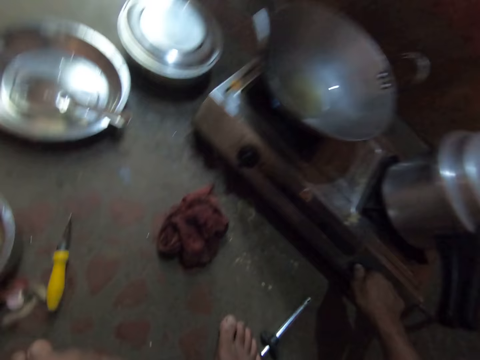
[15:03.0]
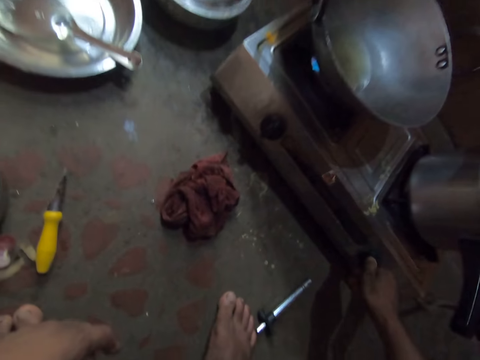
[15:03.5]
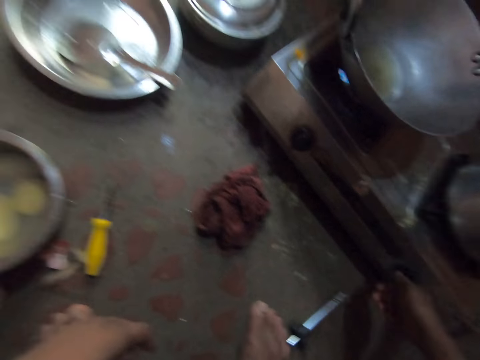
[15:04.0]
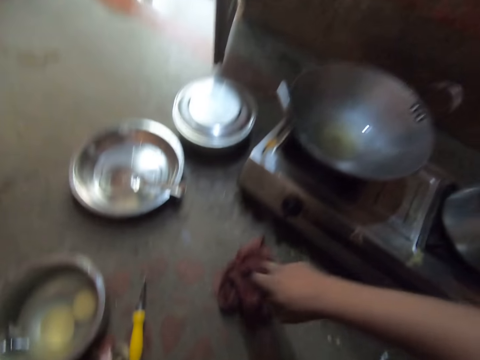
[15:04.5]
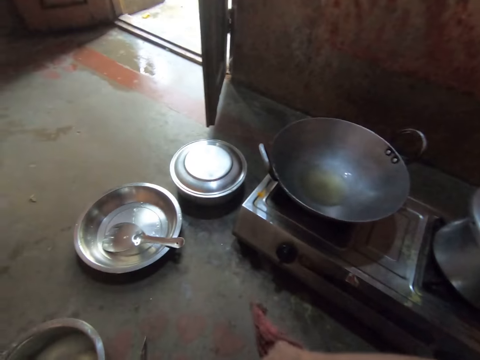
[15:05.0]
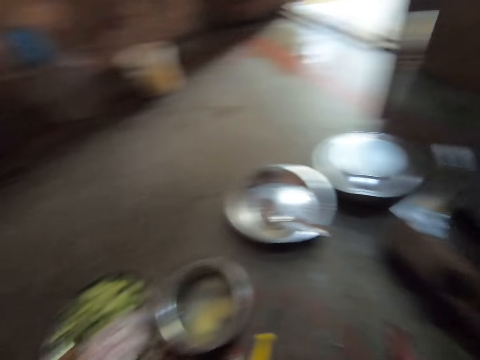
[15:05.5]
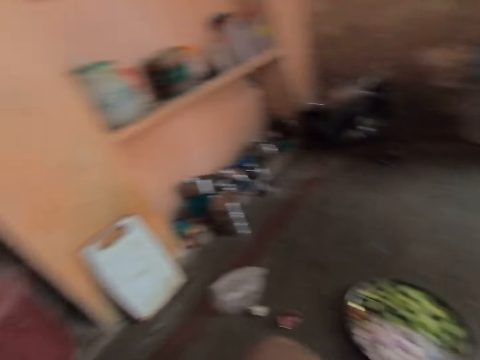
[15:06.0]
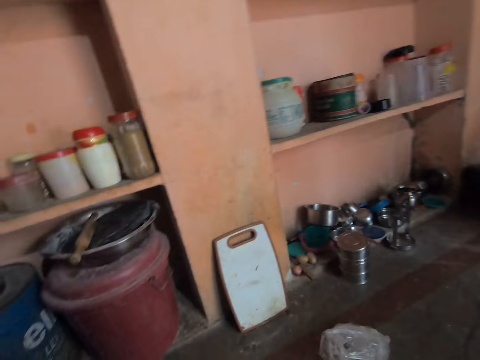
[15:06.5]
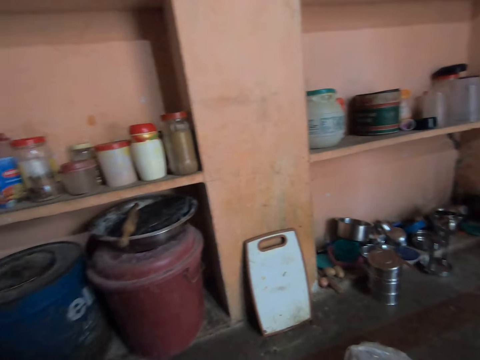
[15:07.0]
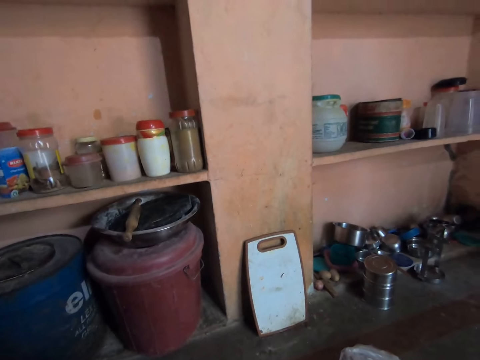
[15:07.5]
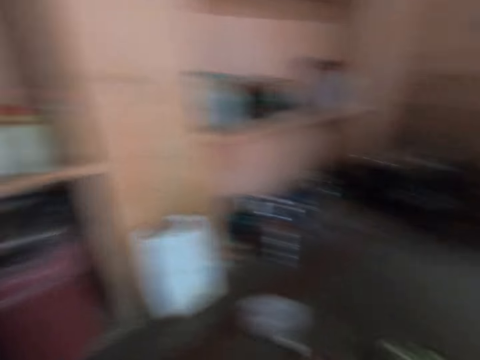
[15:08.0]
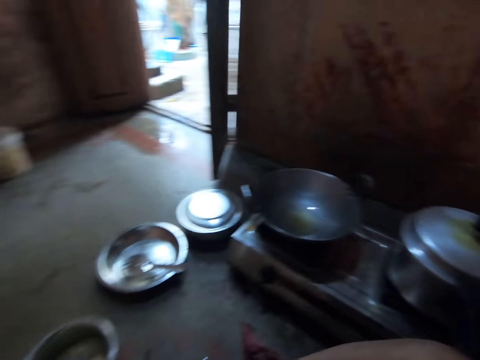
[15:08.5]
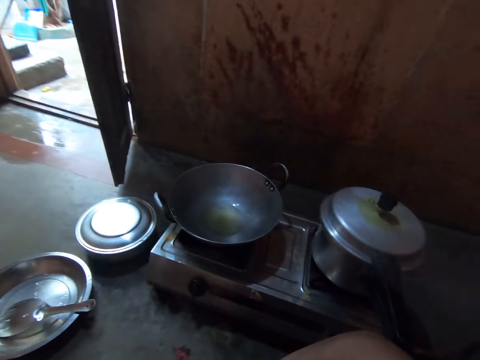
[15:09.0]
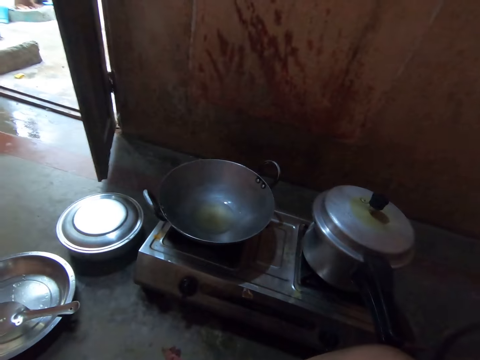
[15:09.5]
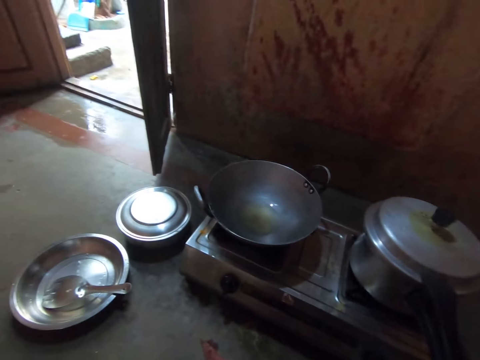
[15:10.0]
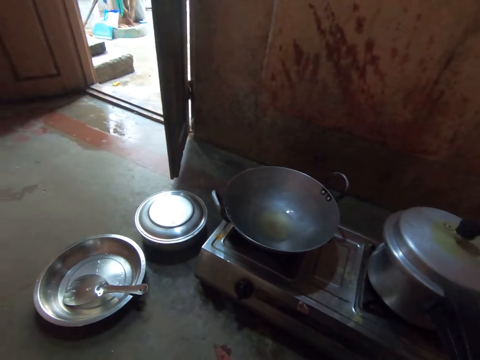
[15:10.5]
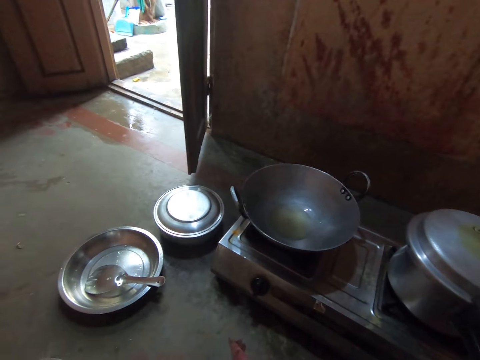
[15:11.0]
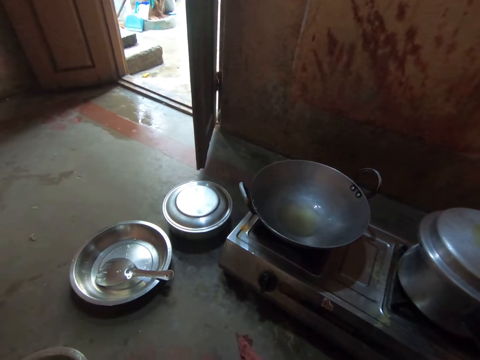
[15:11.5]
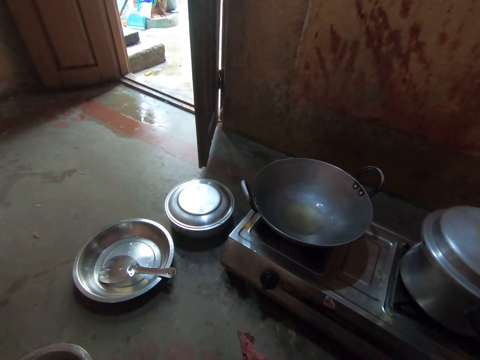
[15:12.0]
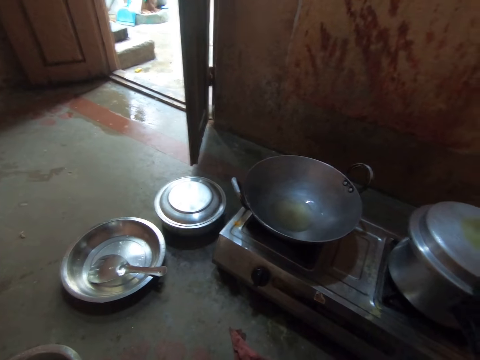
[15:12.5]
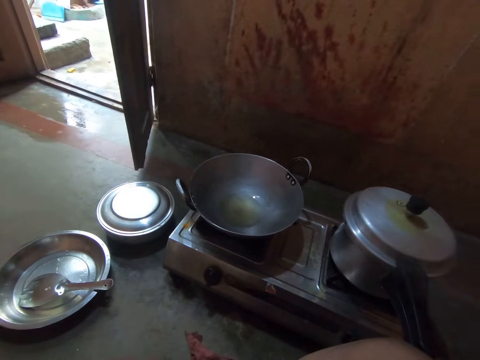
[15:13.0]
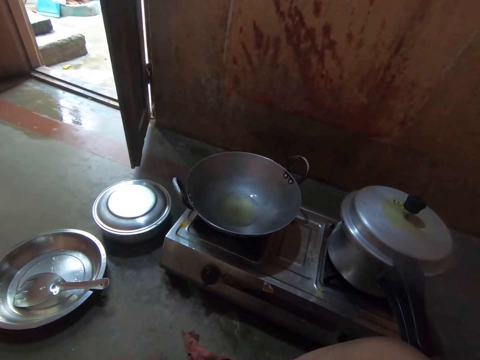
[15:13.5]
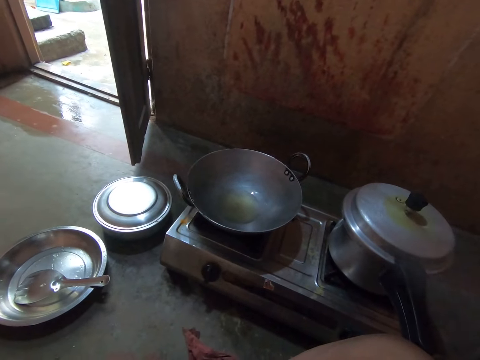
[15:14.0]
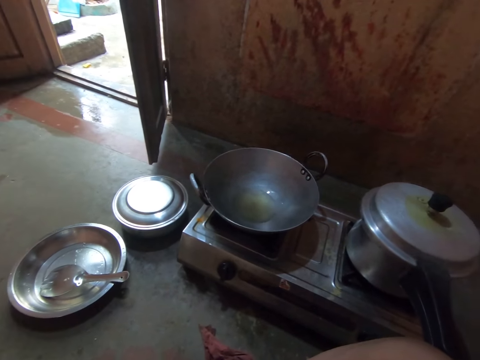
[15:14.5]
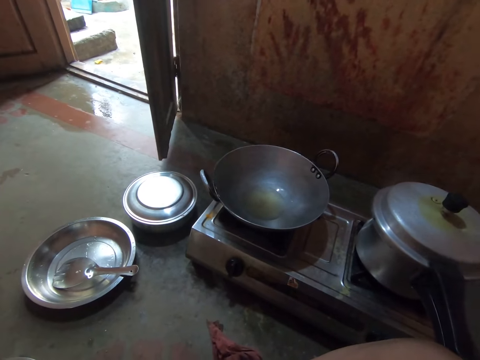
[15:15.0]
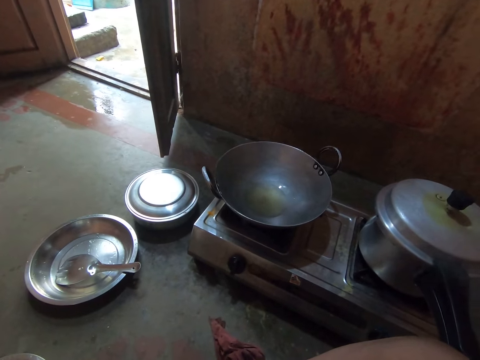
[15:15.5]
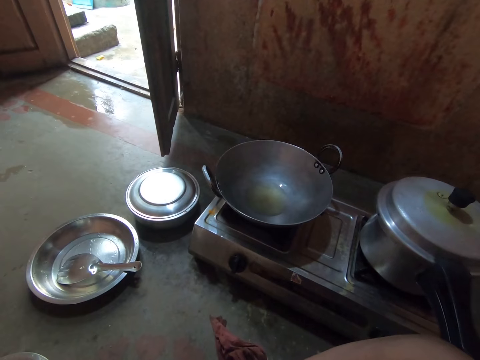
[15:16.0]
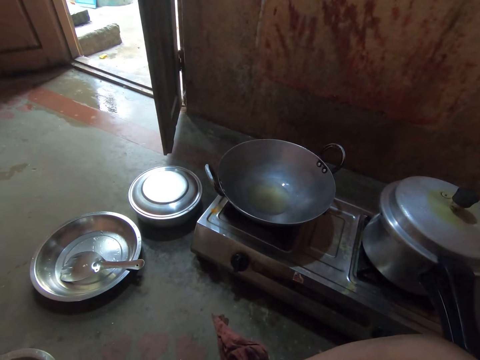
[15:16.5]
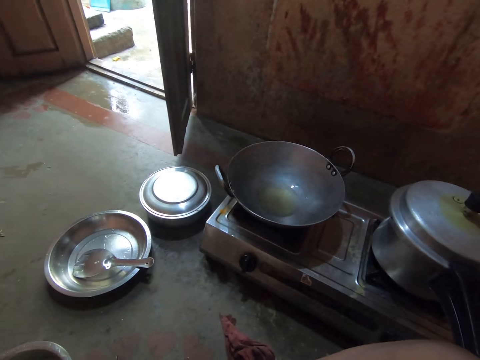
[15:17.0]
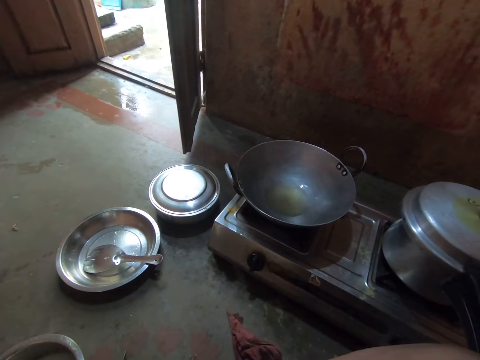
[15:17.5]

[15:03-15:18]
The camera wearer touches the stove. They turn a button on the cooker stove. They touch a towel. They look around. They look at the pot.

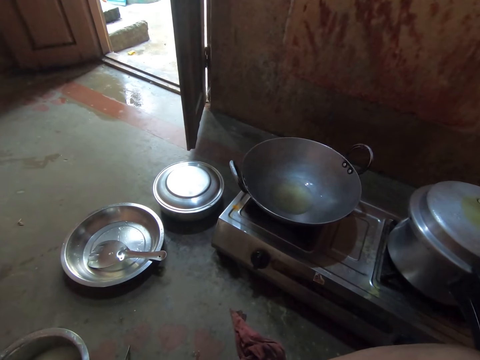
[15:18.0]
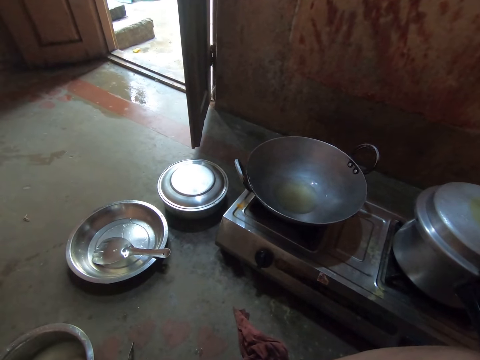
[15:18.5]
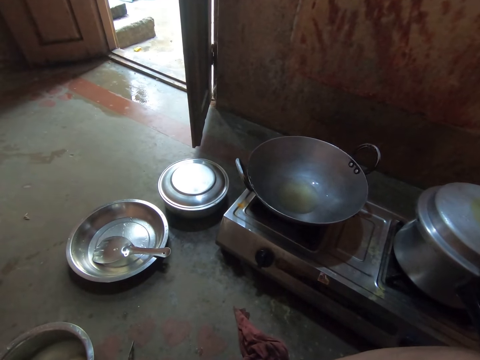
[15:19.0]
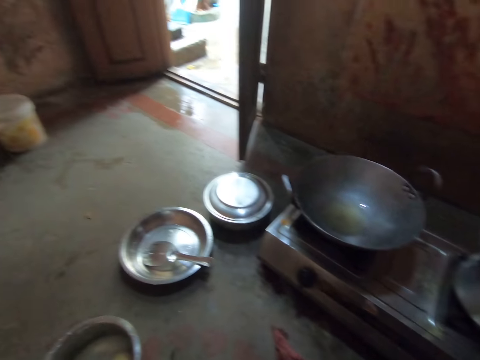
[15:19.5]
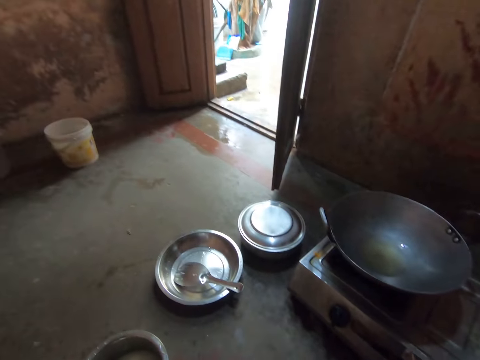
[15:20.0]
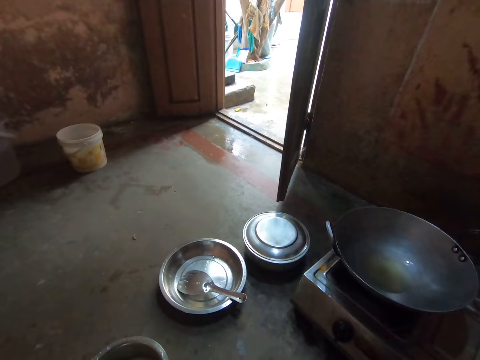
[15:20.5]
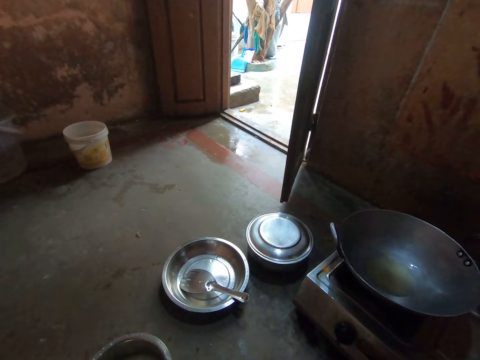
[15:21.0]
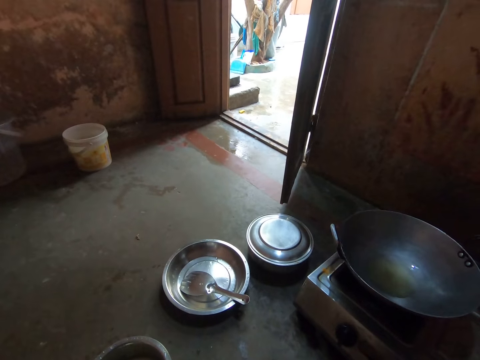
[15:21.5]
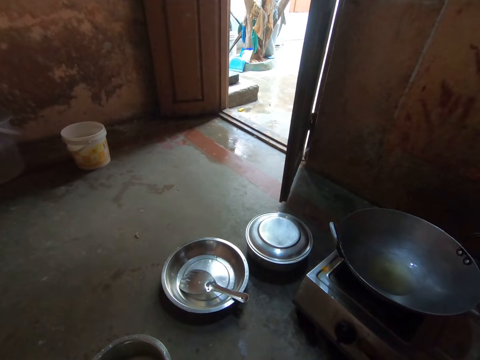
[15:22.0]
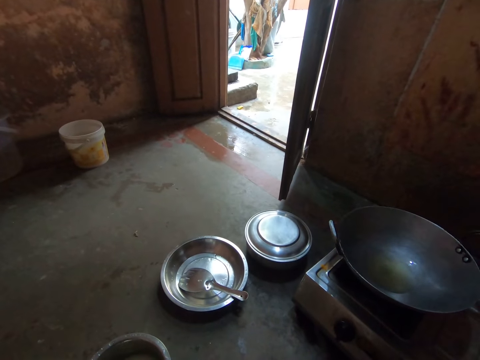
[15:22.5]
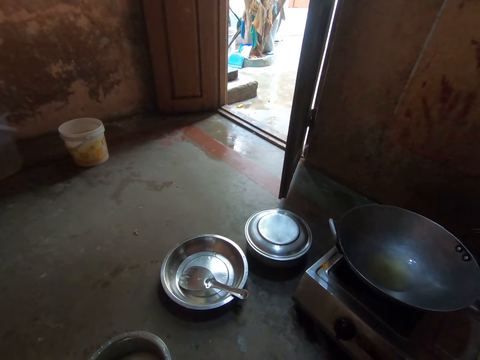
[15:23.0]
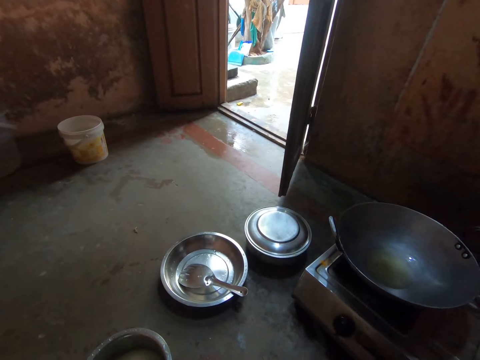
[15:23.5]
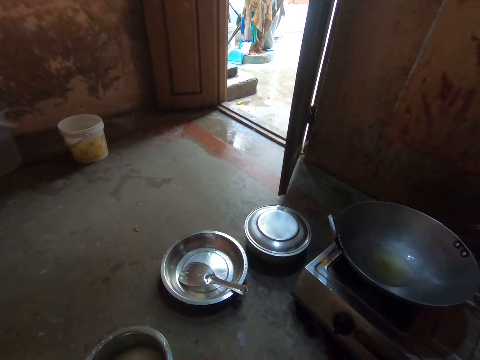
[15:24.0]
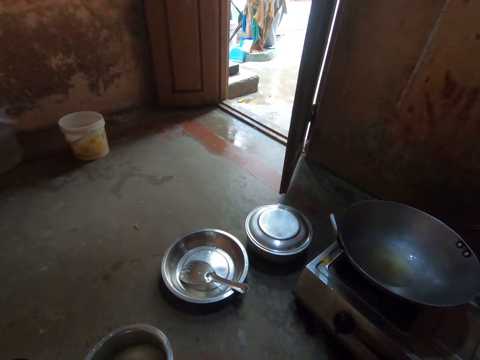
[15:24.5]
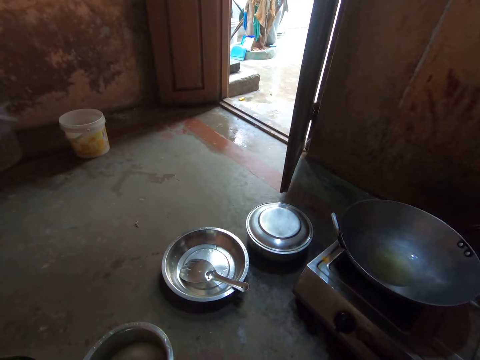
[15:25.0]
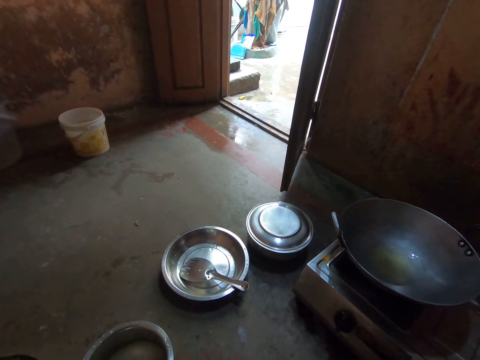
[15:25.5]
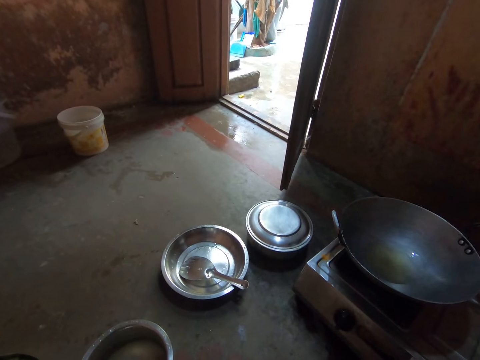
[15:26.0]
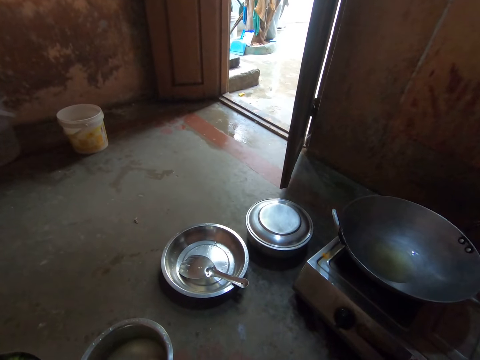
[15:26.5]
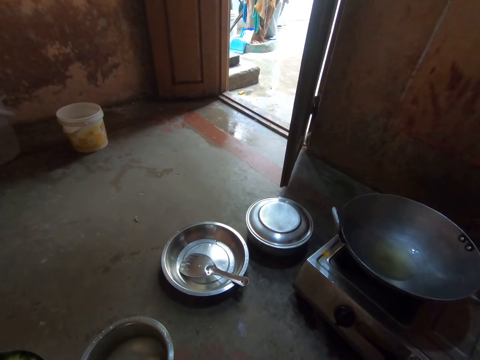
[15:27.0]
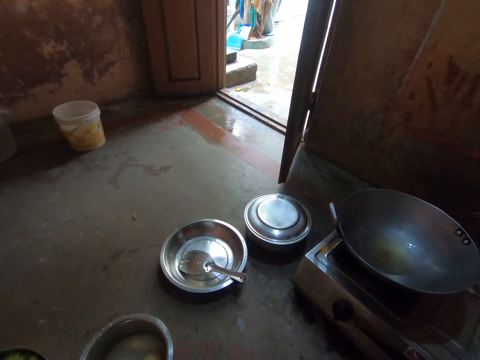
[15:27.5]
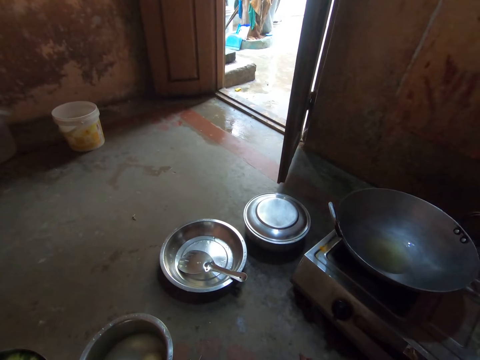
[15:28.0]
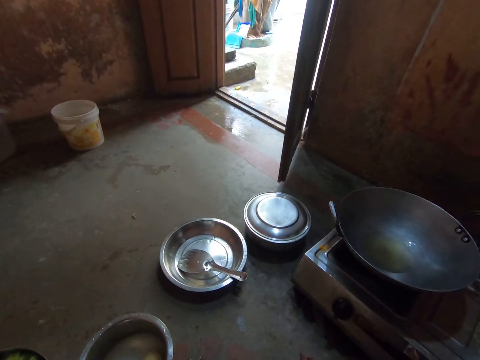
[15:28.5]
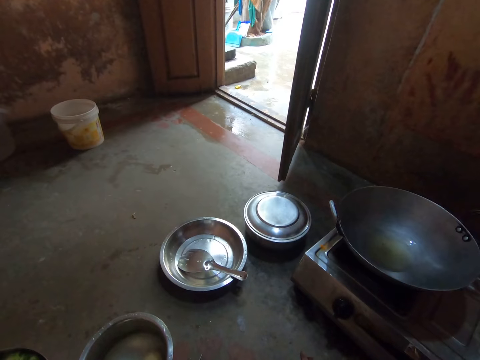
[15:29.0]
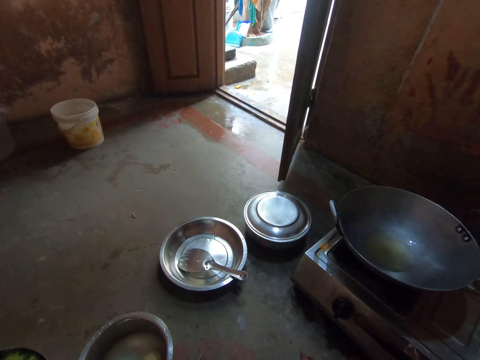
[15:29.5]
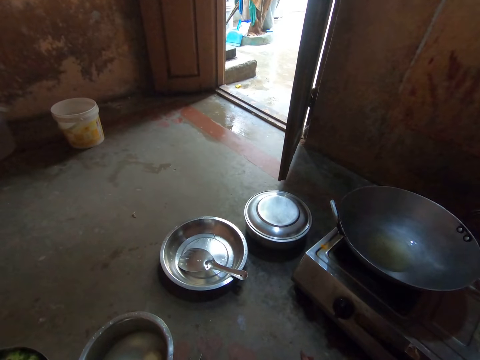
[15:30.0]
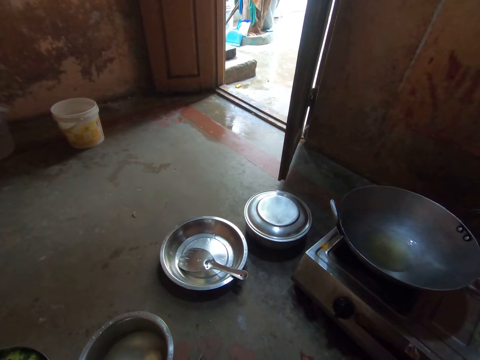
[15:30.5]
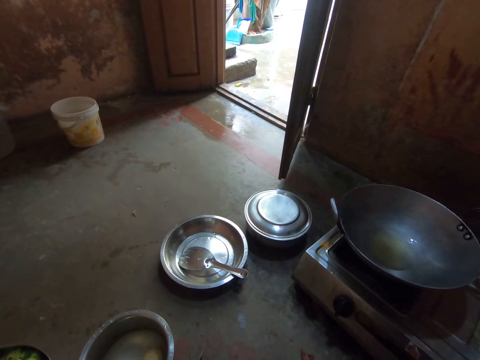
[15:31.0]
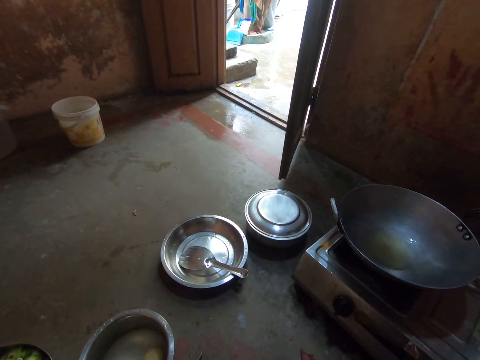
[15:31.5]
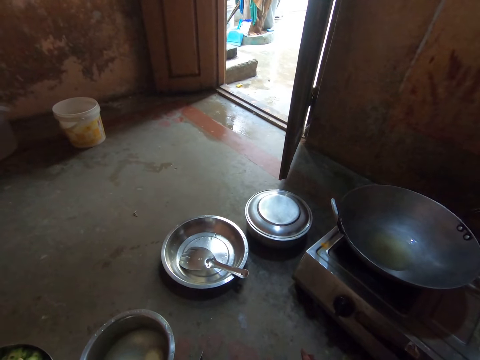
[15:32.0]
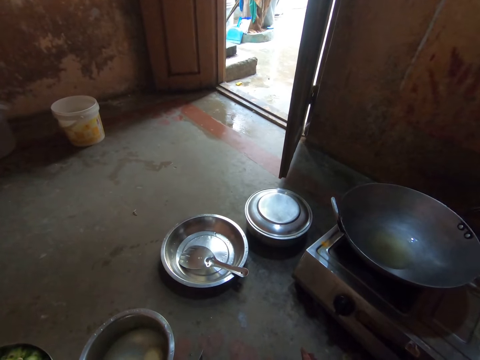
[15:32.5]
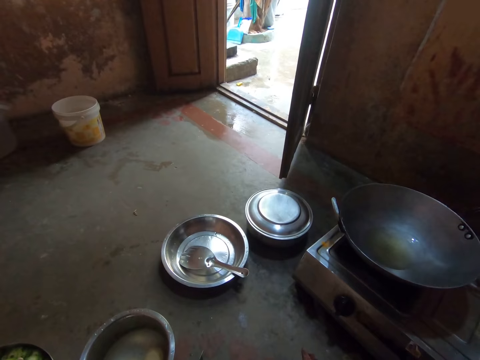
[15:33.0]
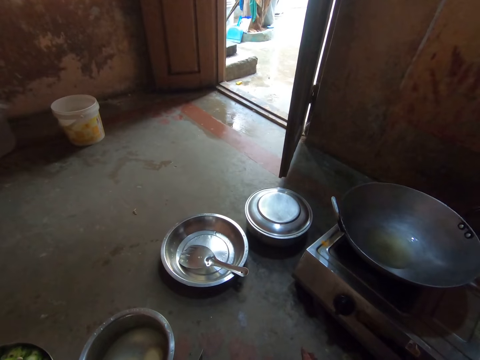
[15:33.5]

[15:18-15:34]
The camera wearer looks at the pan.
